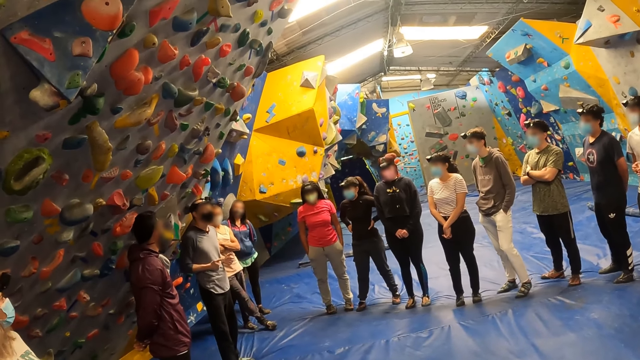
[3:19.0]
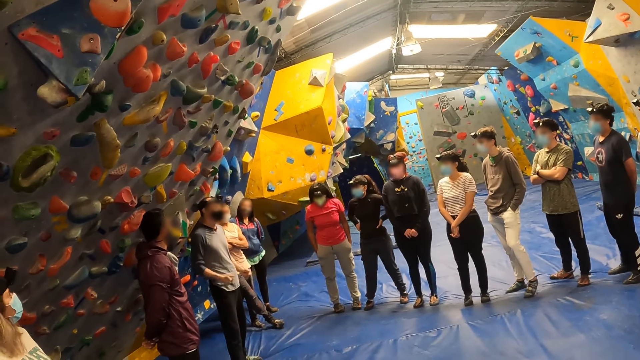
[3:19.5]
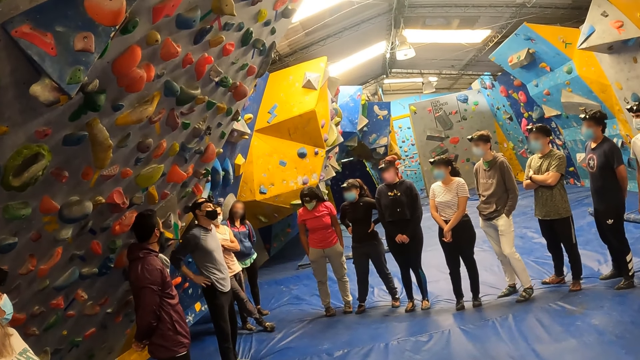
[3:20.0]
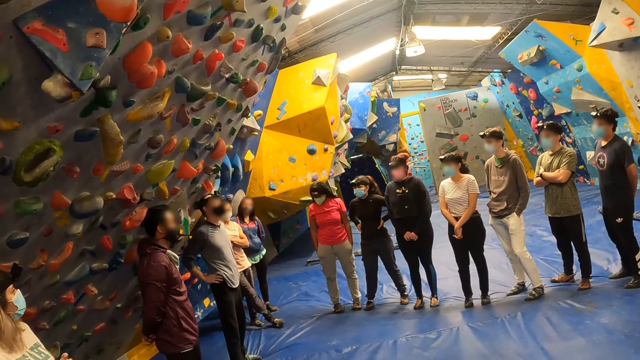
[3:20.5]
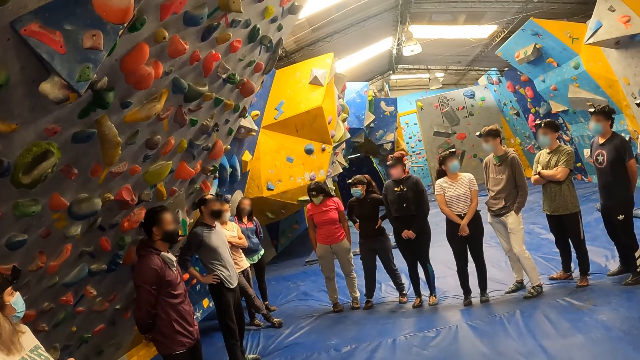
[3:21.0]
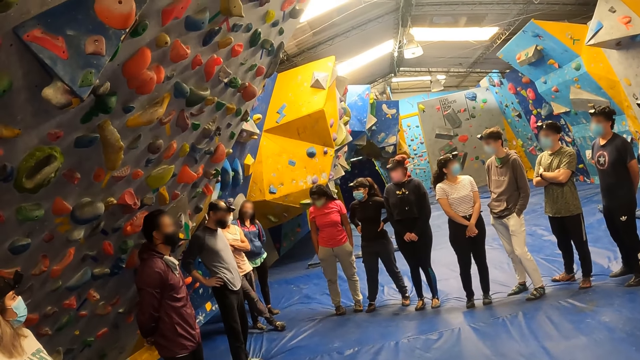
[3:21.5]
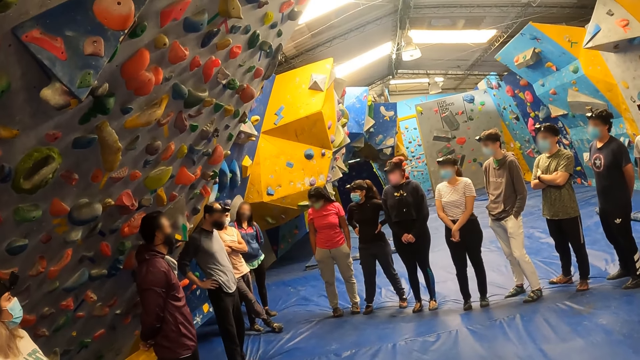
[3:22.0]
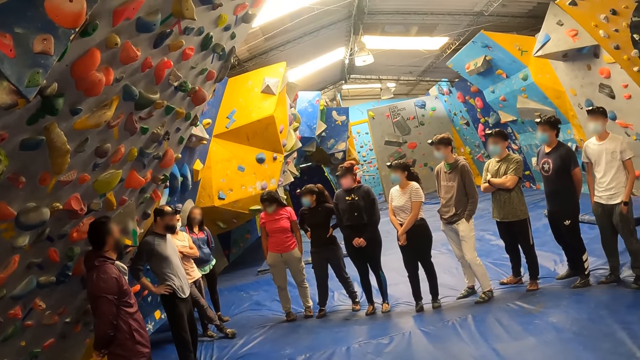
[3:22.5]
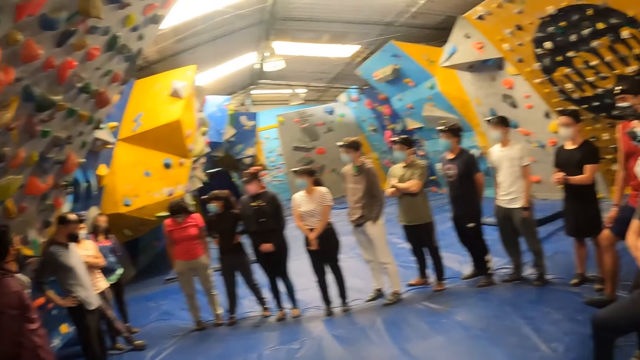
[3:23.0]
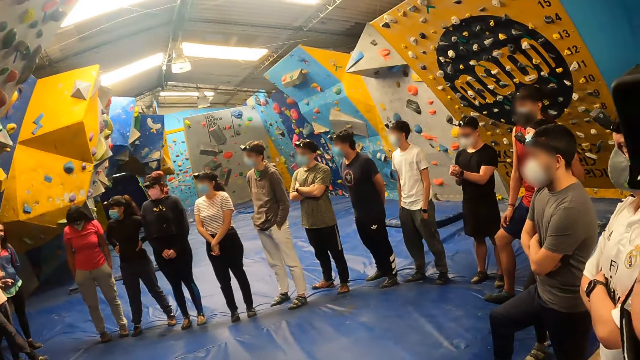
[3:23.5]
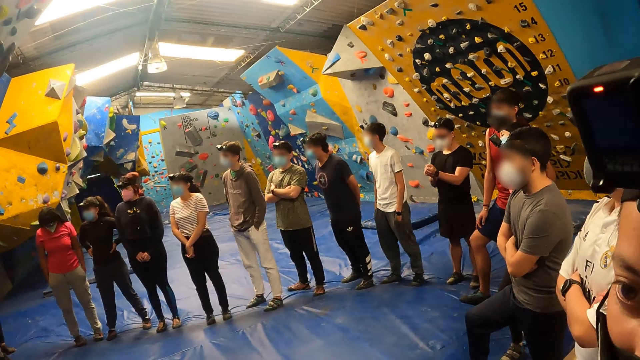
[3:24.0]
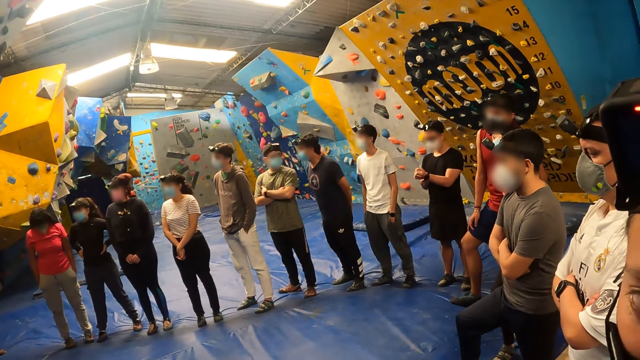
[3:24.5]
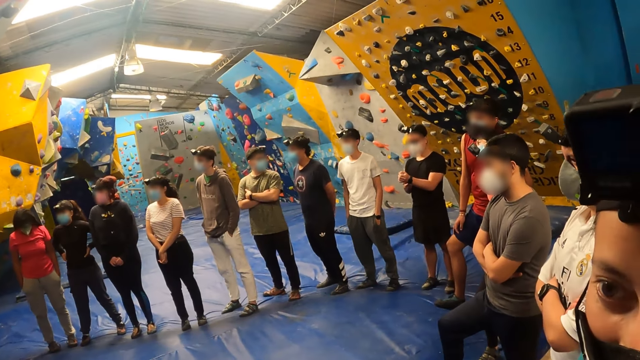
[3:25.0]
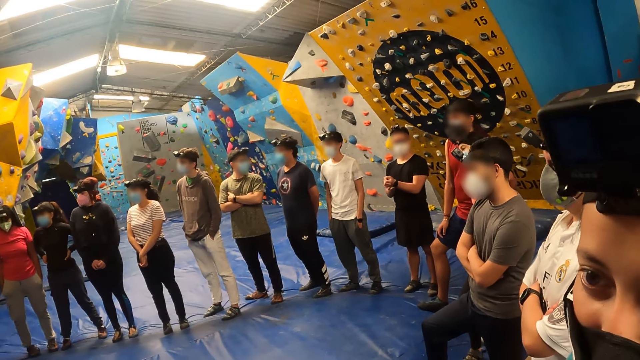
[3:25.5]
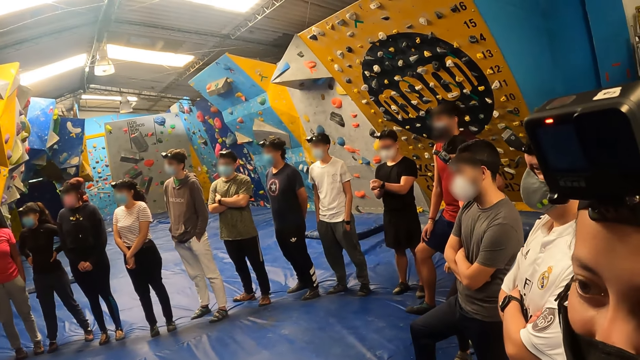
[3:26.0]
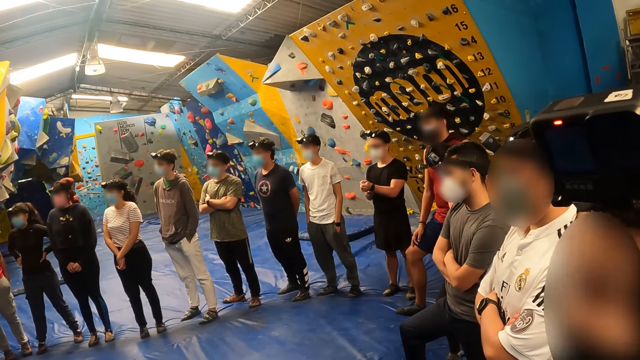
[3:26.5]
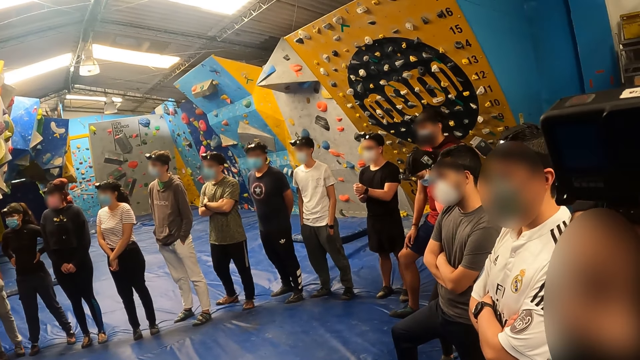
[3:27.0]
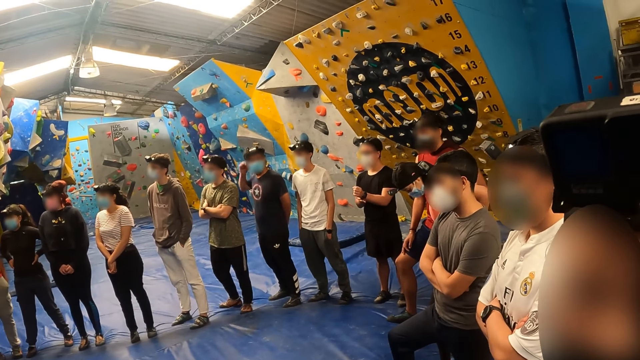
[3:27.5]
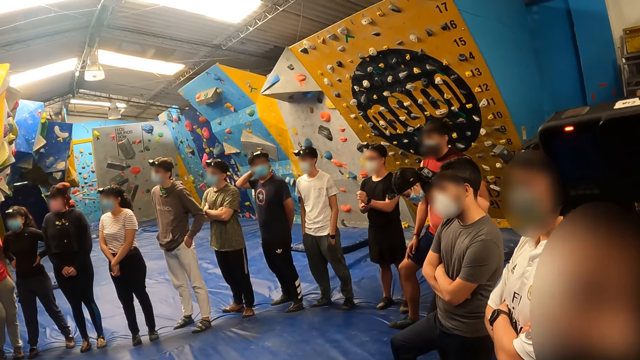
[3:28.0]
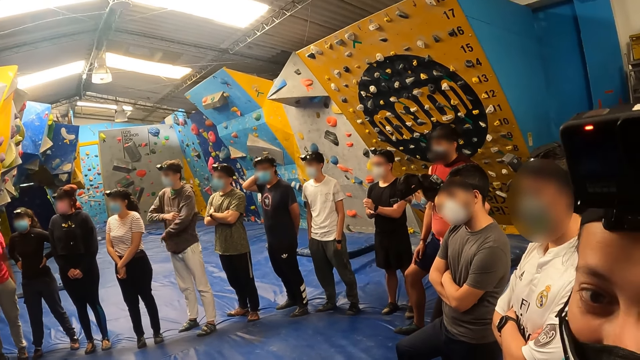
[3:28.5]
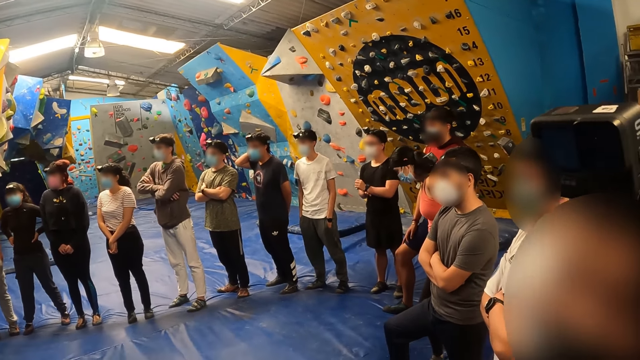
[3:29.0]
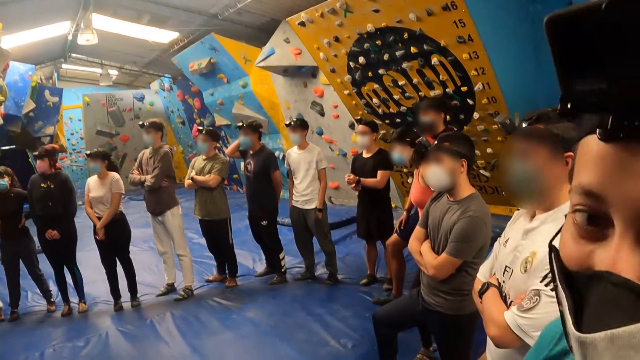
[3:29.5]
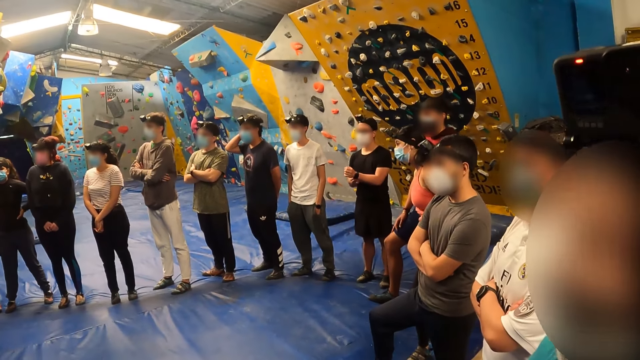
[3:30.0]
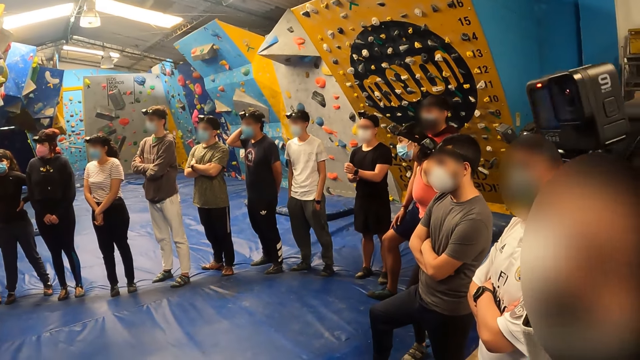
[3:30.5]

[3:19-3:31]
A man nods.

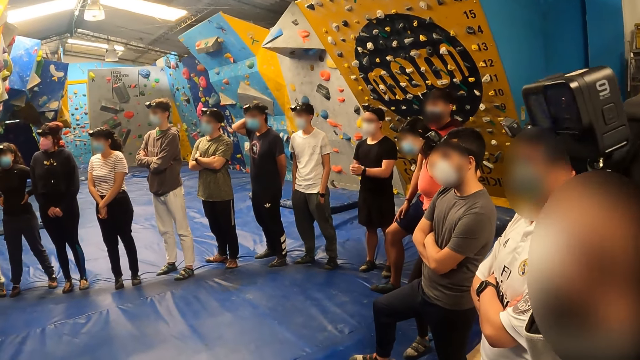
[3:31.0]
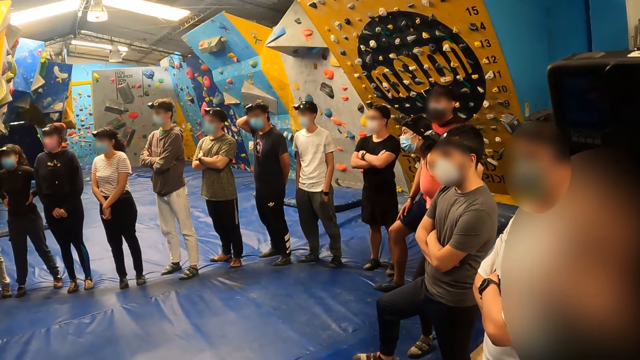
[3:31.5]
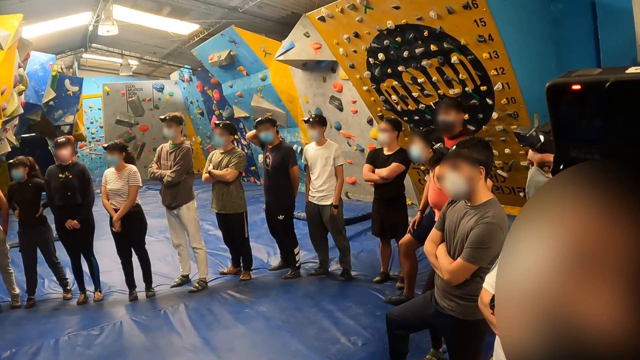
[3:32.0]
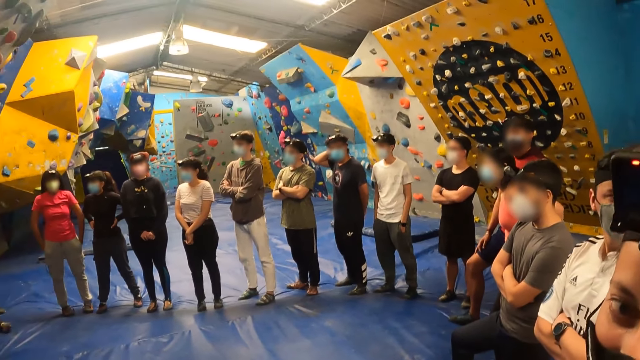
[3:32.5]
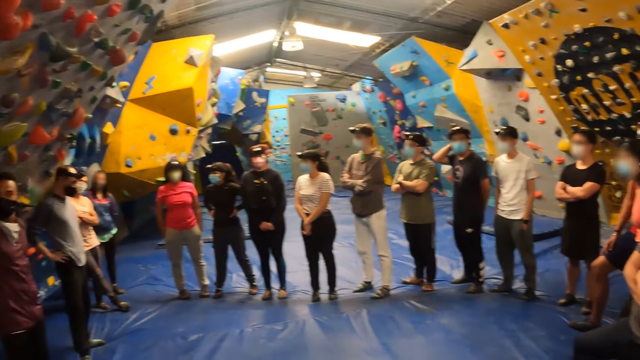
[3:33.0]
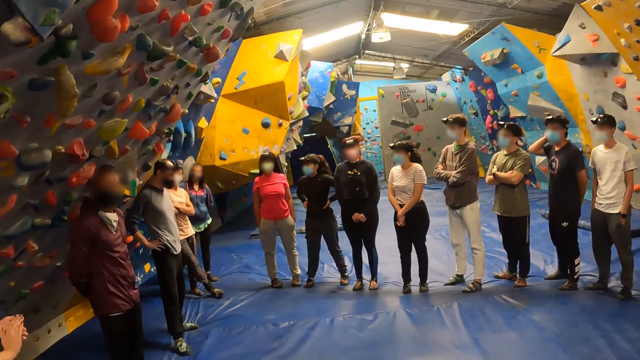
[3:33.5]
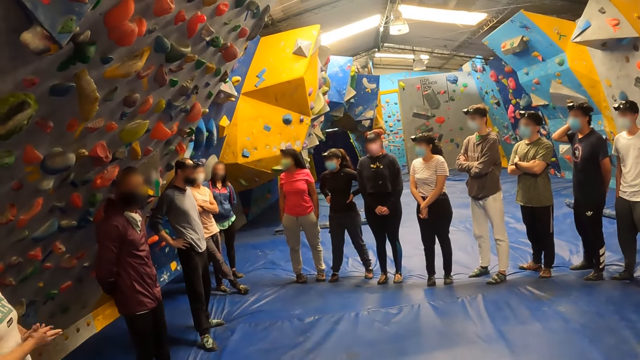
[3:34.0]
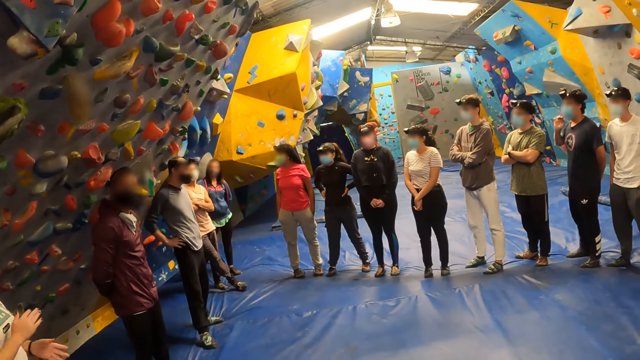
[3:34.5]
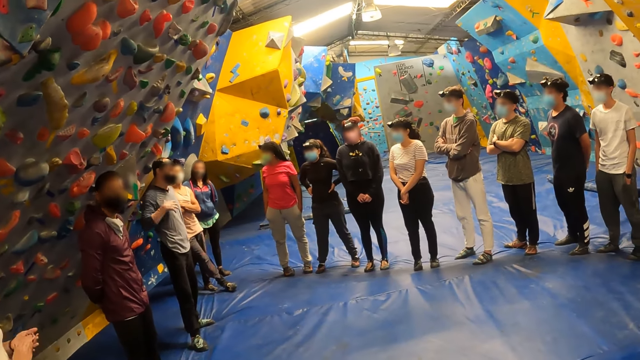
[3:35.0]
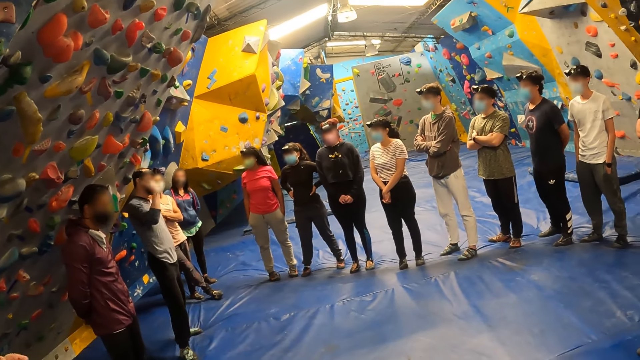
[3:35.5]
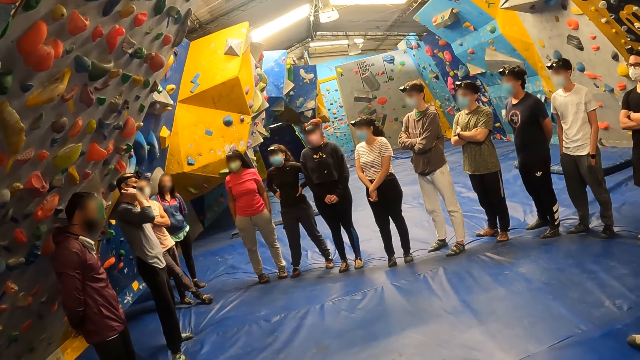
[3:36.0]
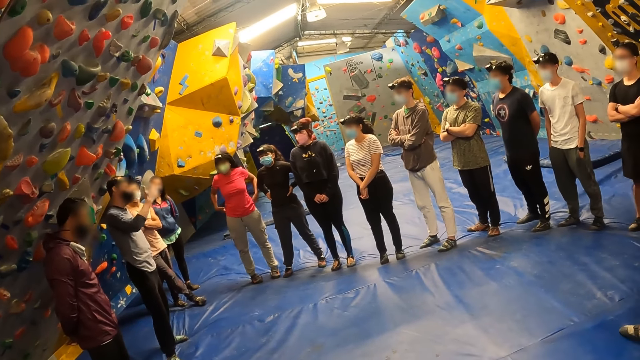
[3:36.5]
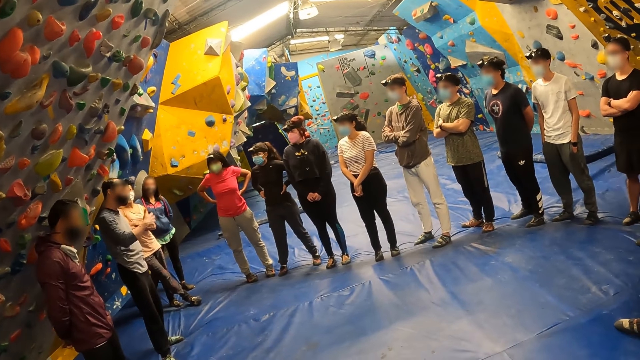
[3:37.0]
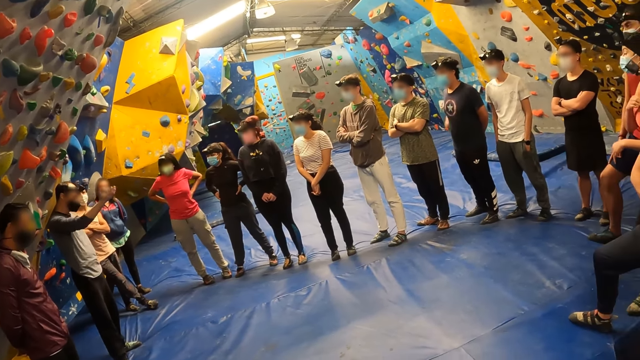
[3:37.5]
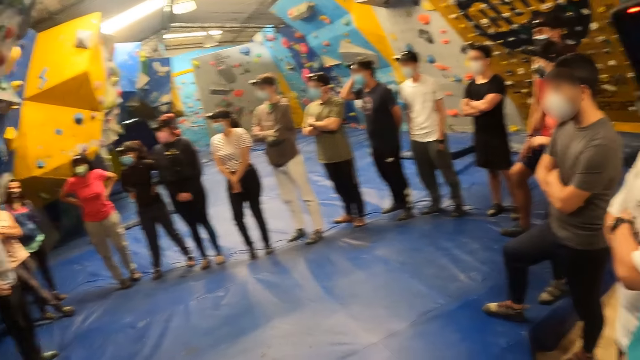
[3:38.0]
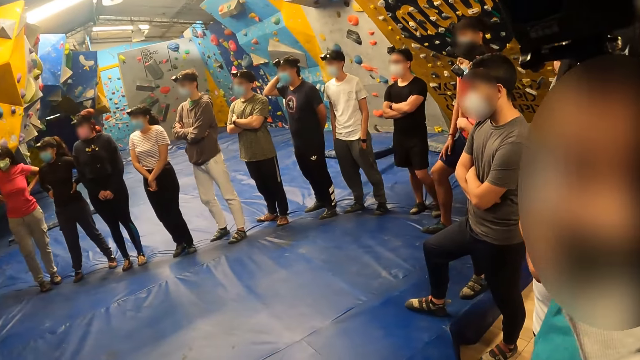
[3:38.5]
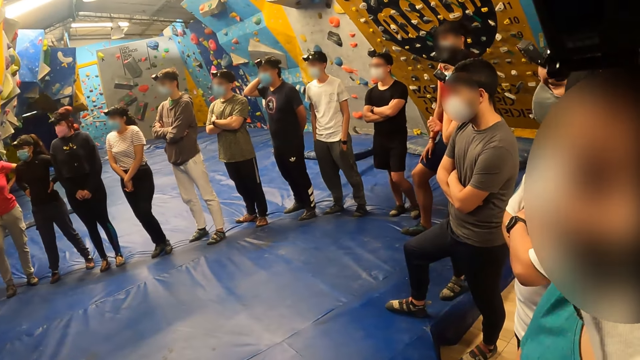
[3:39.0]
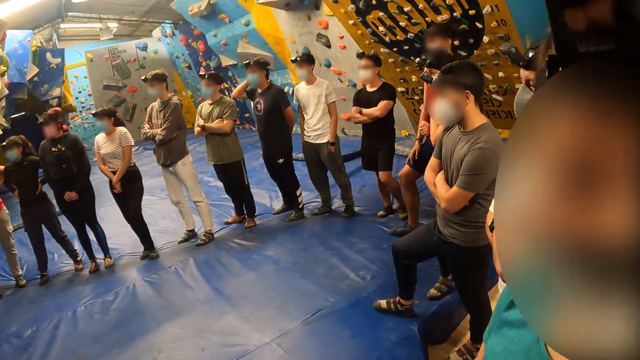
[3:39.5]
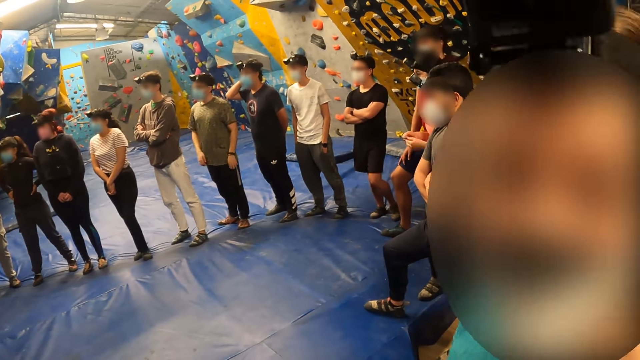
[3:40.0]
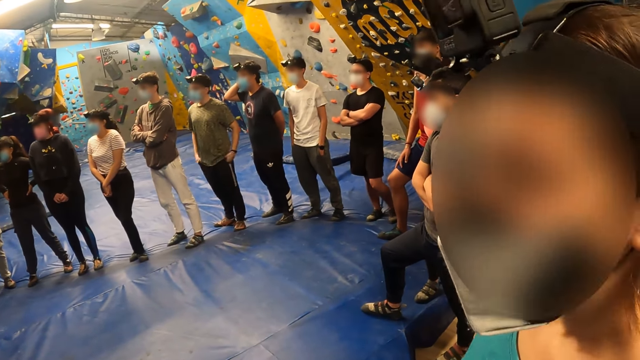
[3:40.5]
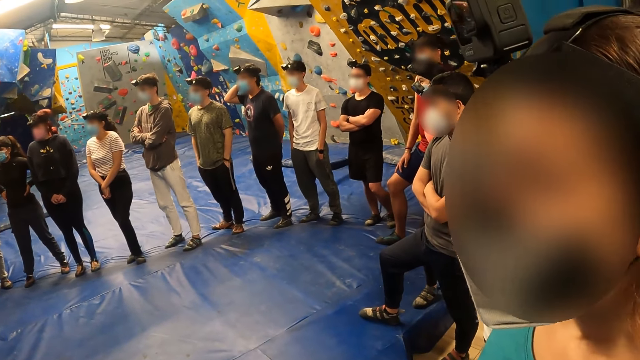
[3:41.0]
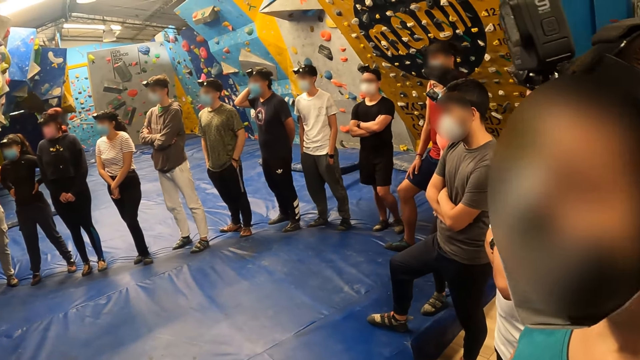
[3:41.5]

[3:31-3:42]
A woman rubs her hands. A man gestures.
